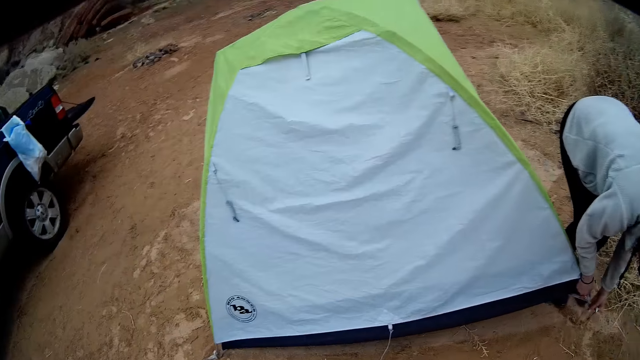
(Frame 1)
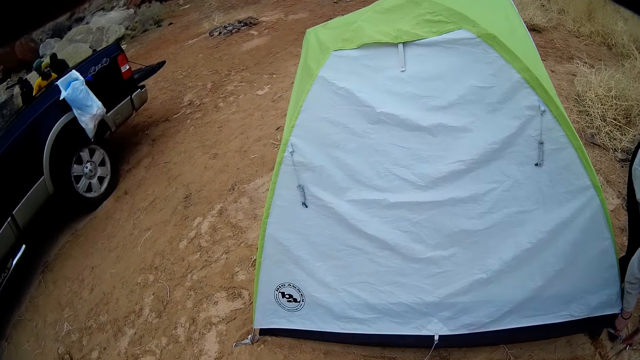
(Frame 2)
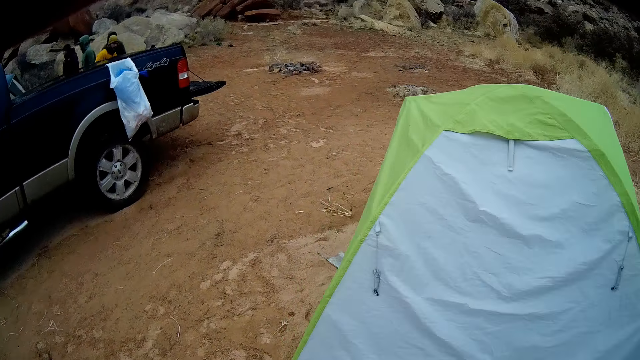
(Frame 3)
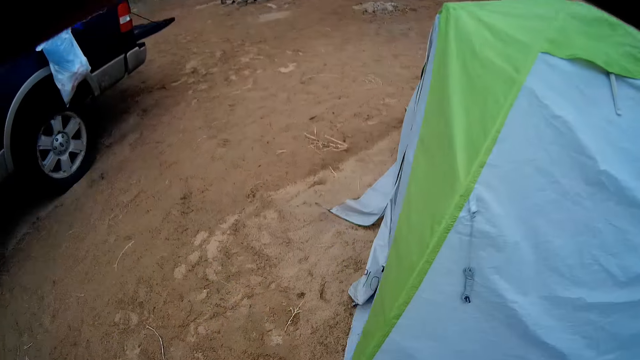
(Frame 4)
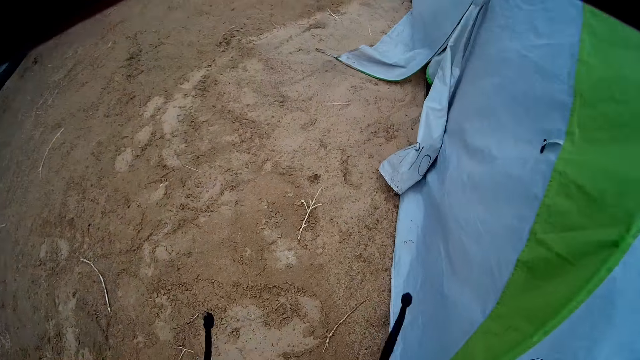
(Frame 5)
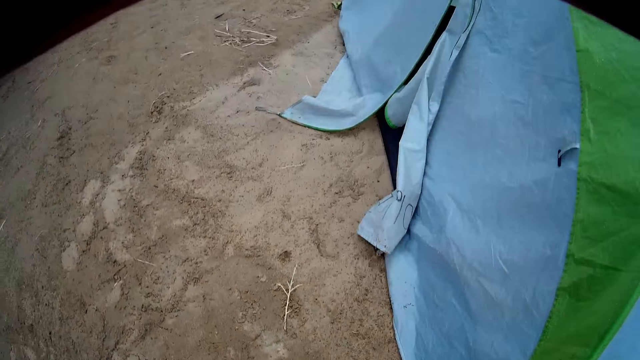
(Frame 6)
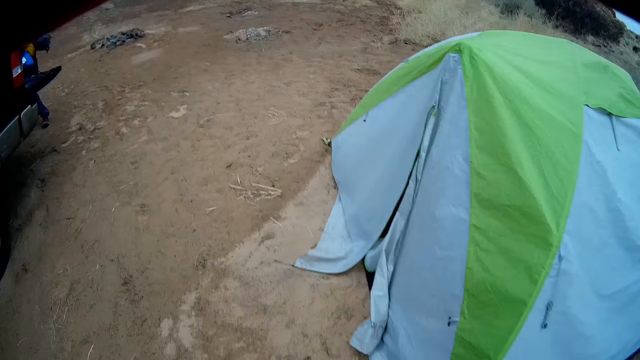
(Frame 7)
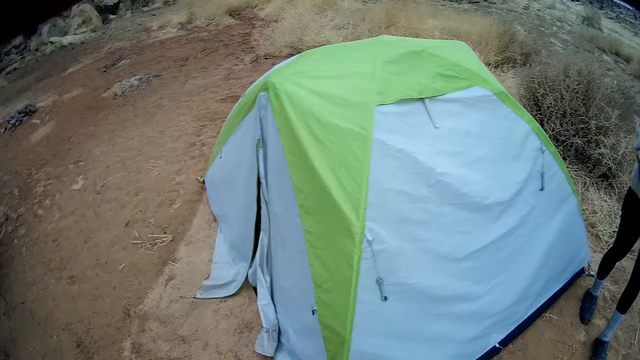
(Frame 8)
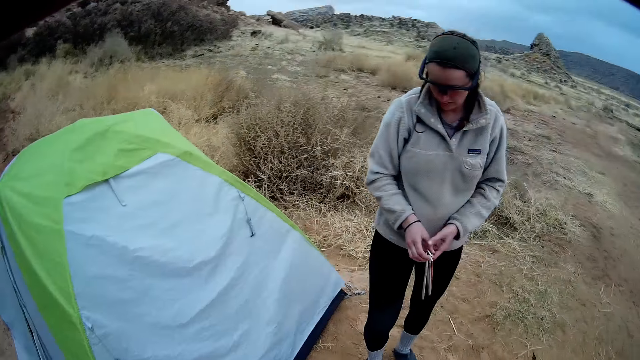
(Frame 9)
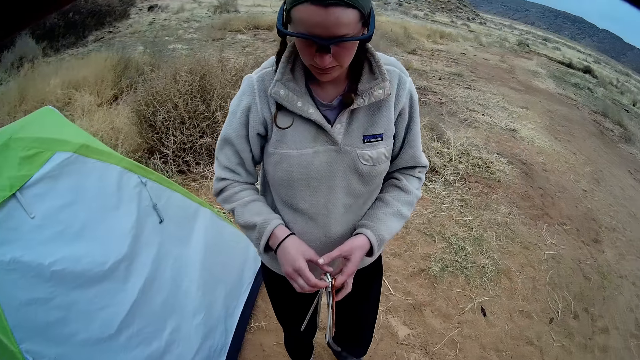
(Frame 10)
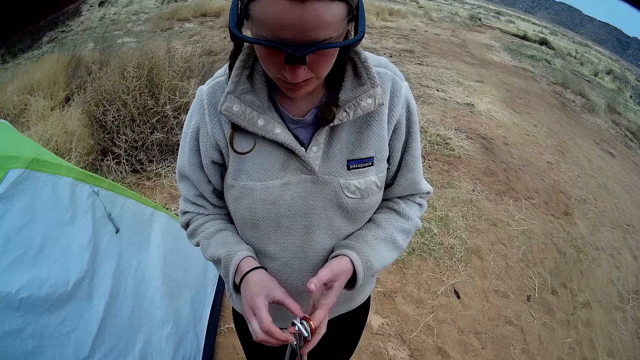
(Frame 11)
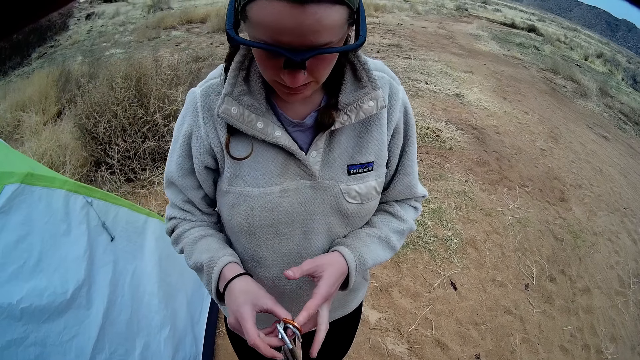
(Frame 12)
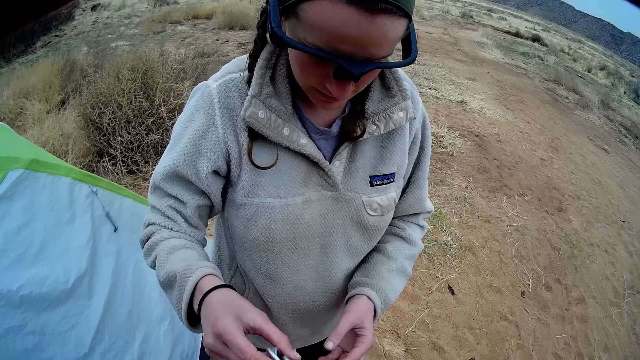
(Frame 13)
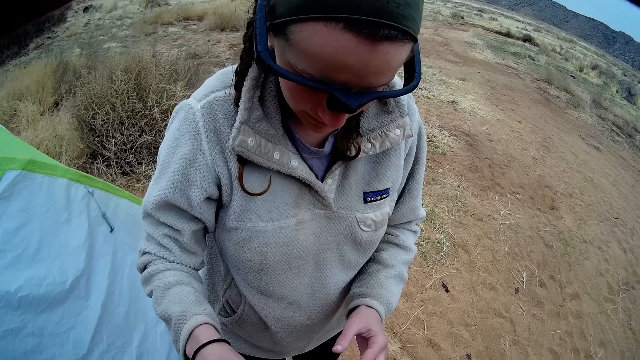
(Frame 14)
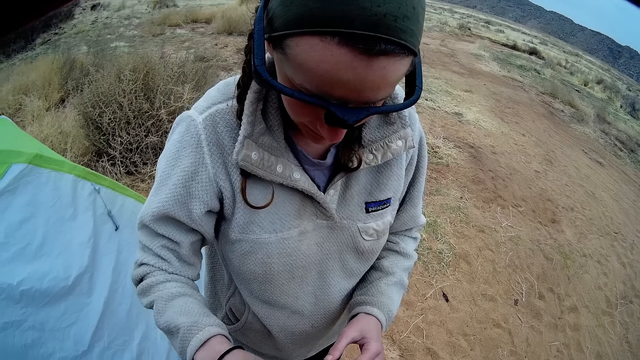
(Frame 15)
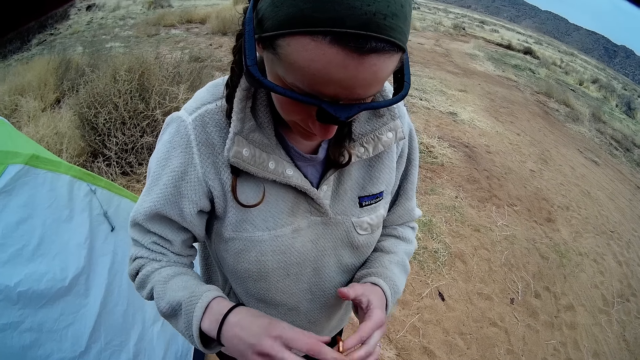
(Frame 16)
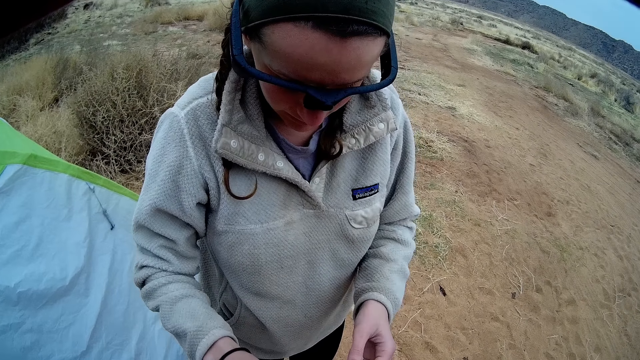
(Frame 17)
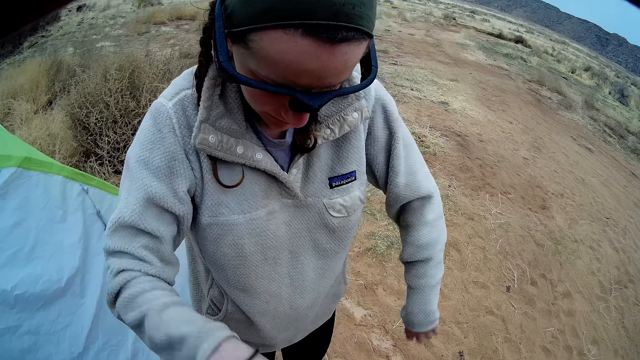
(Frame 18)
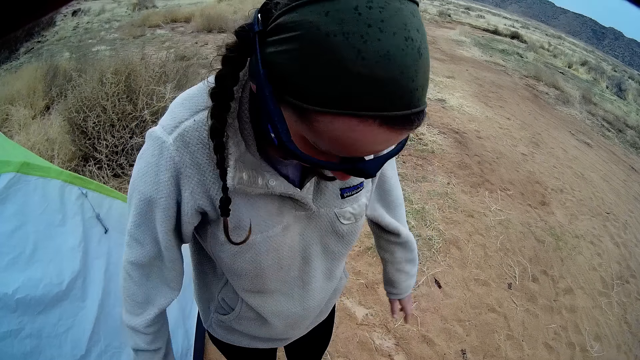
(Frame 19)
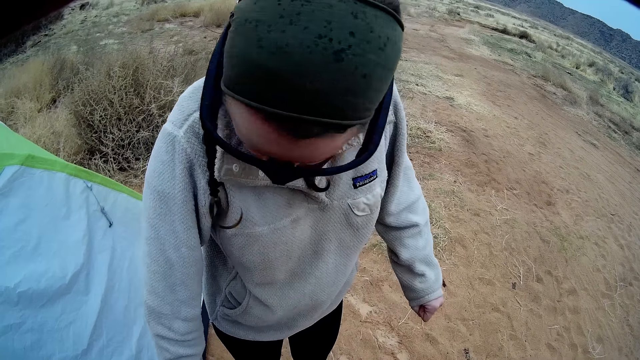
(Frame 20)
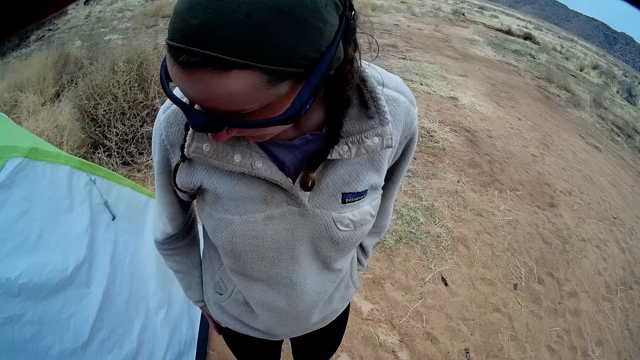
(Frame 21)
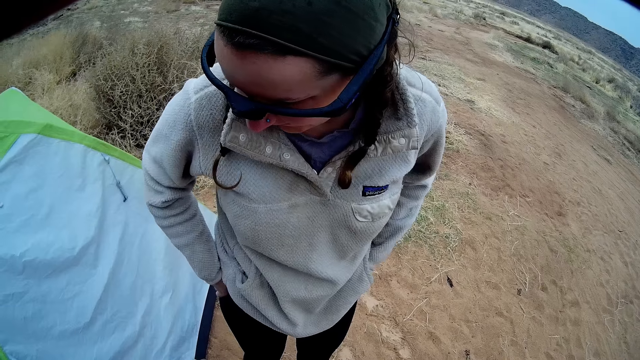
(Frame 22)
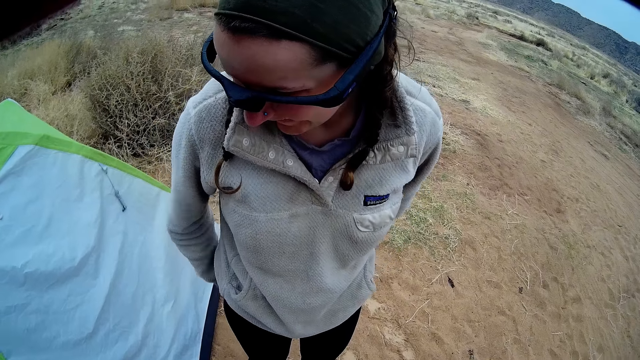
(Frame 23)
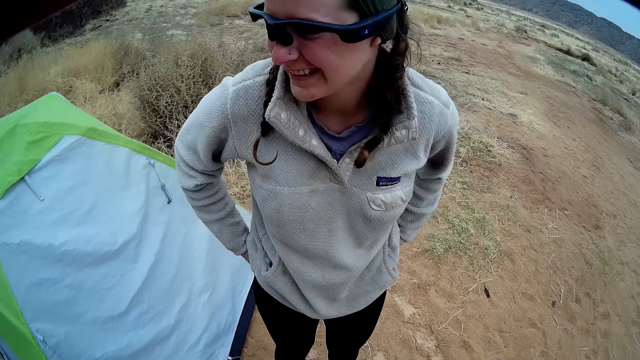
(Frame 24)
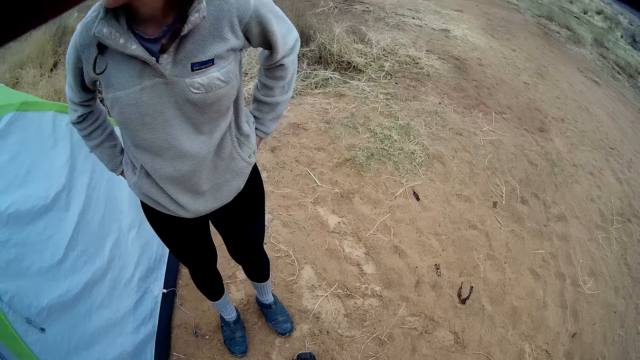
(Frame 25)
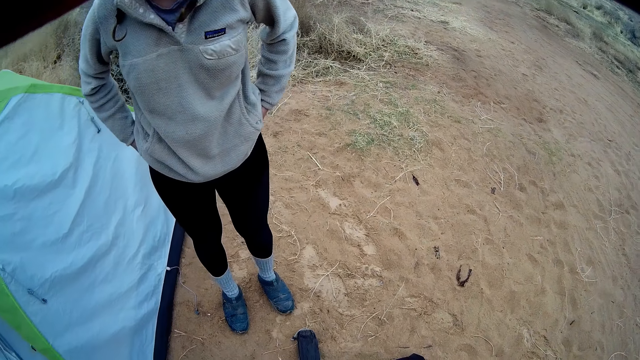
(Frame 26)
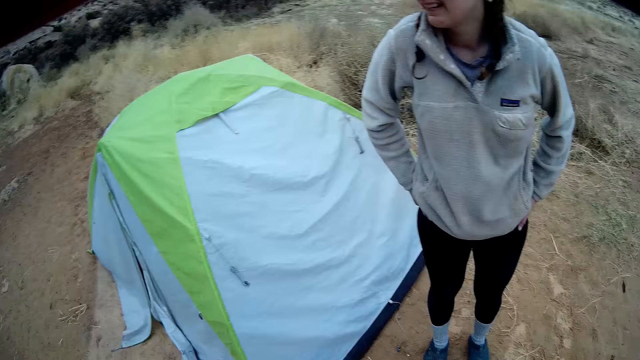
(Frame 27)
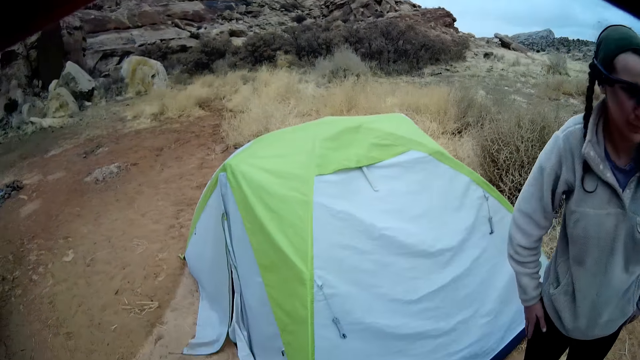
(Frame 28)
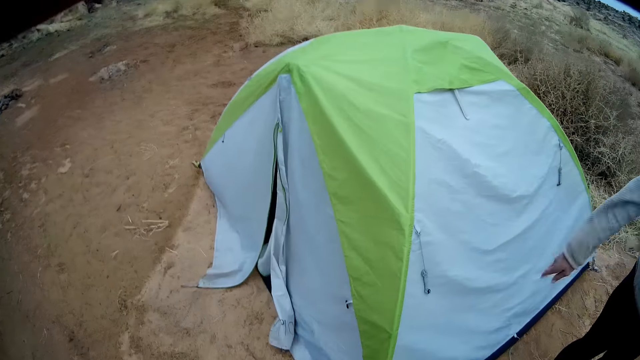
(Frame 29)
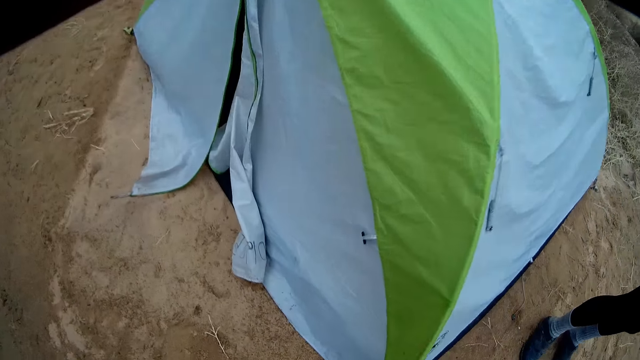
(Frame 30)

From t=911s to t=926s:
A woman walks towards the camera wearer. The camera wearer walks. The woman hands the camera wearer some tent pegs. The woman holds the hooks and puts the hooks in the bag. The woman shakes hands. The woman puts her hands behind. The woman wipes her hands on her body. The camera wearer looks around the field. The woman interacts with the camera wearer. The woman shakes her hands. The camera wearer walks to the other side of the field.

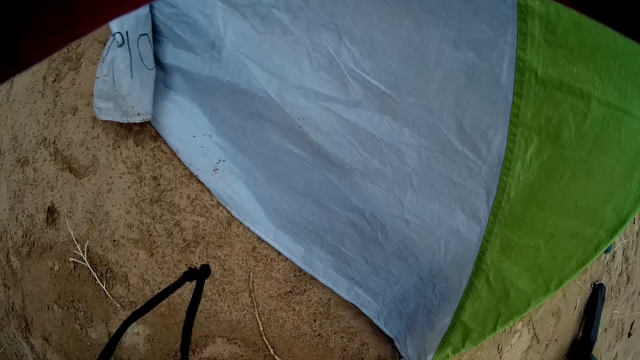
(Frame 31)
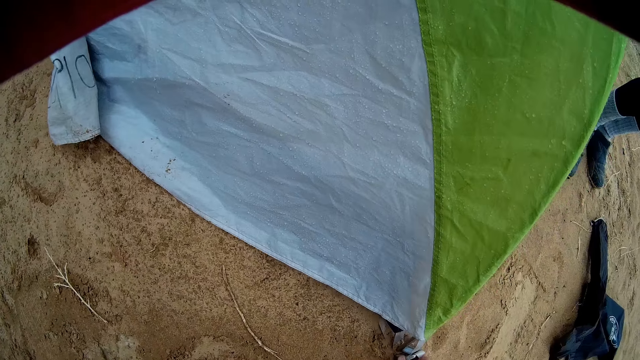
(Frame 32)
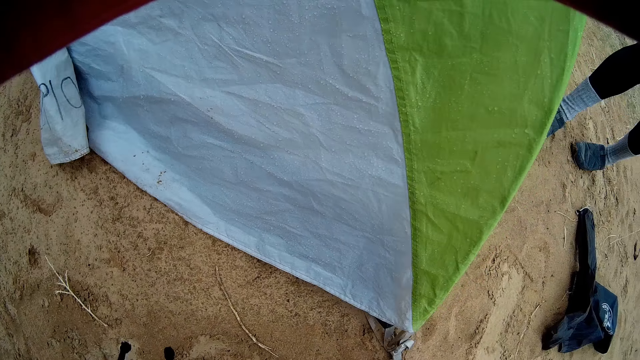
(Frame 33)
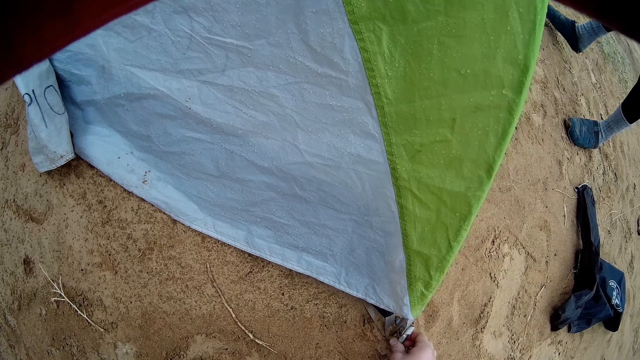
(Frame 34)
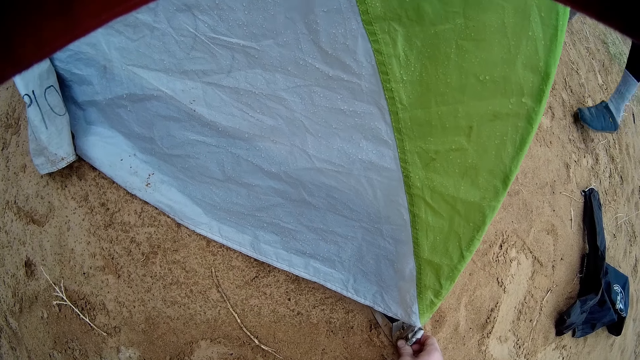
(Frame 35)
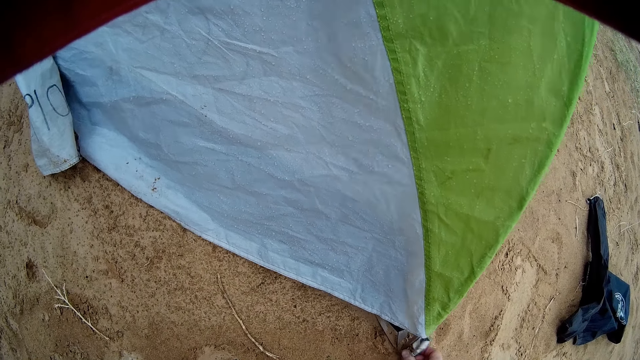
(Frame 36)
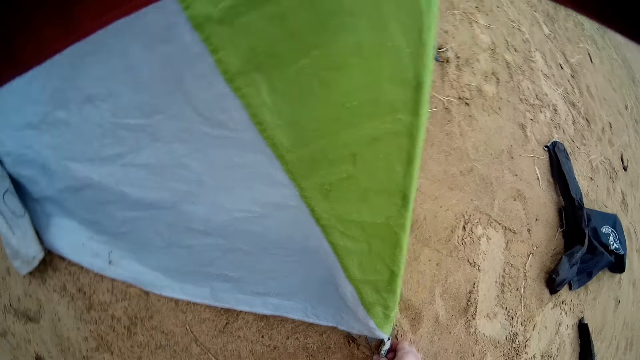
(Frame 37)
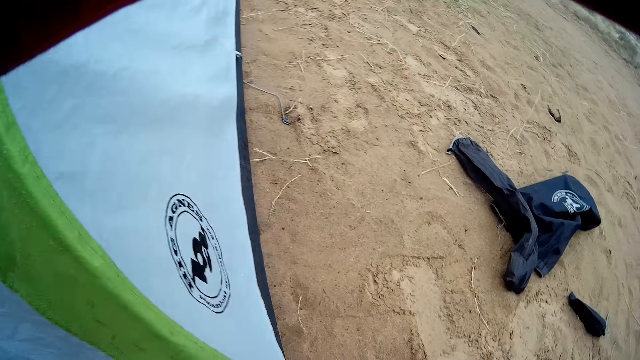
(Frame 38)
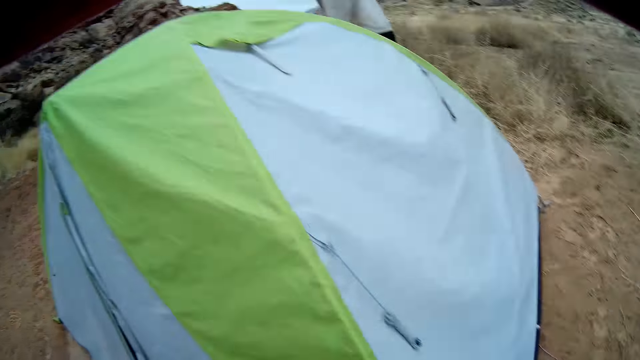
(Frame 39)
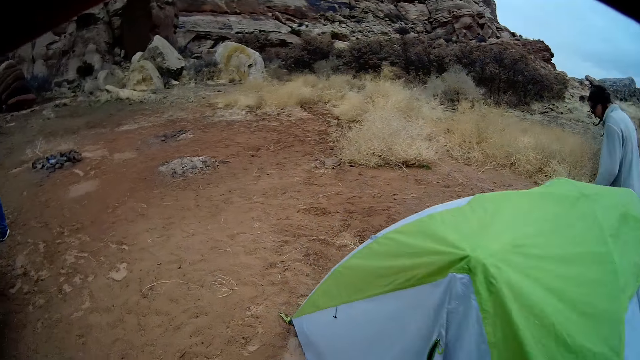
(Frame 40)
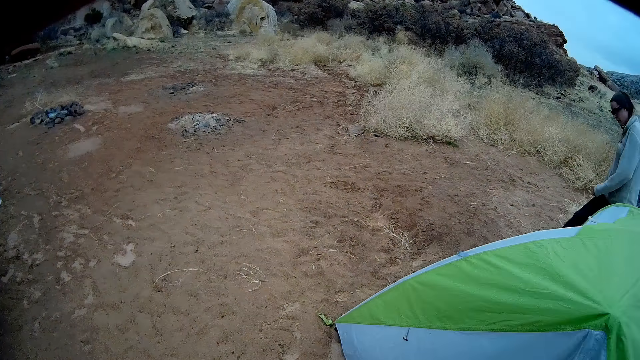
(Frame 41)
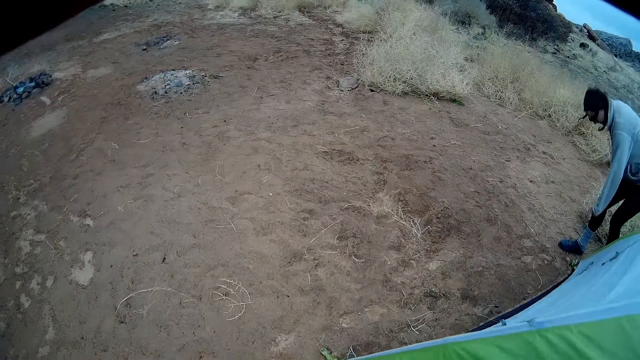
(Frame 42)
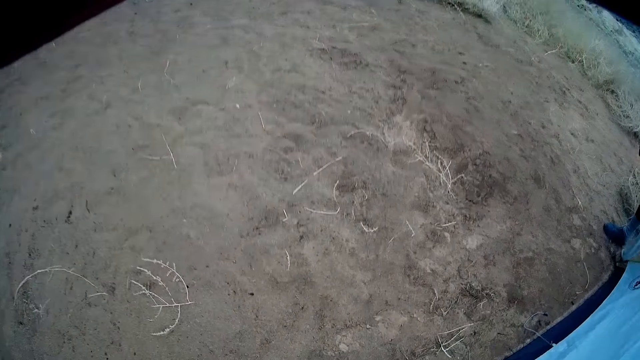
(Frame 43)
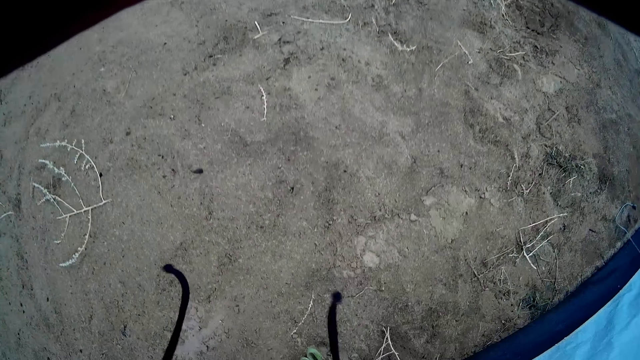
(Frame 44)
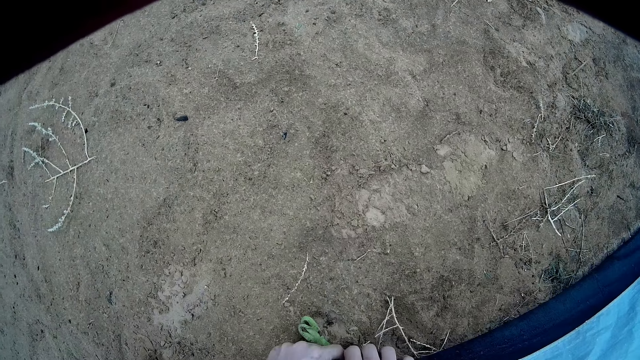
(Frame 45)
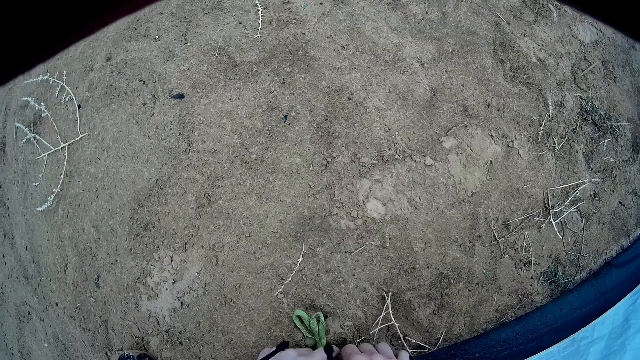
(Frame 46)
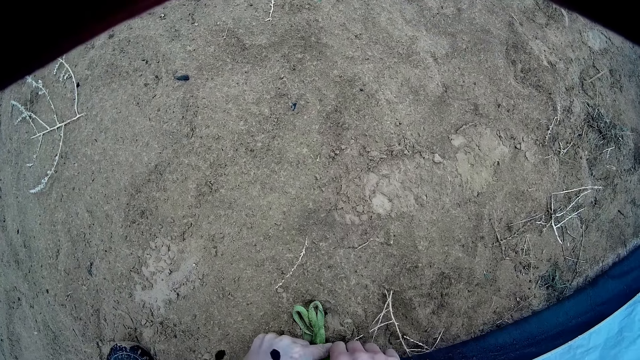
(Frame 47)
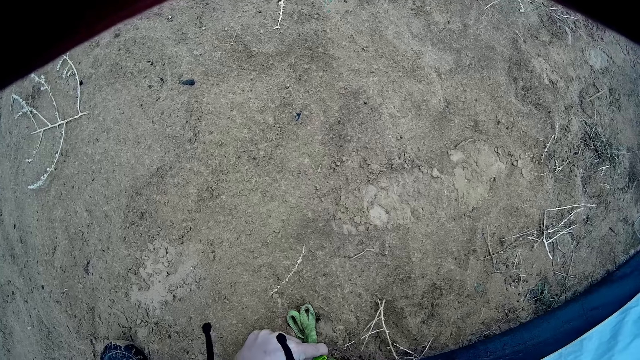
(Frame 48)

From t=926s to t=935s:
The woman walks back. The camera wearer looks around the other side of the field. They remove hooks. The woman bends down. The camera wearer walks around the field. The woman removes the tent from the ground.
